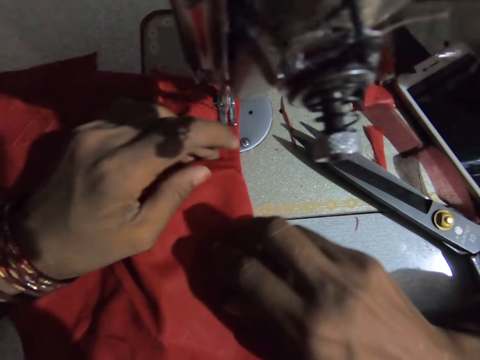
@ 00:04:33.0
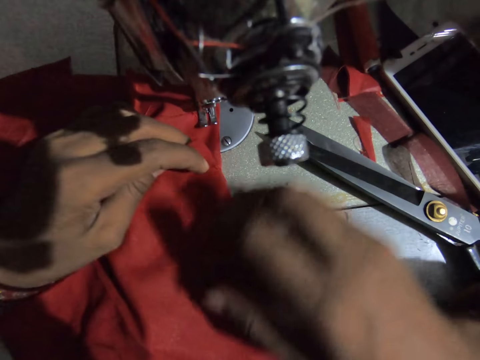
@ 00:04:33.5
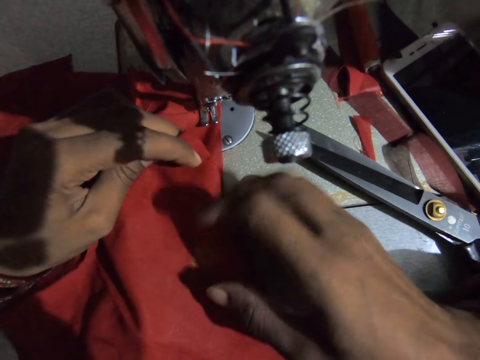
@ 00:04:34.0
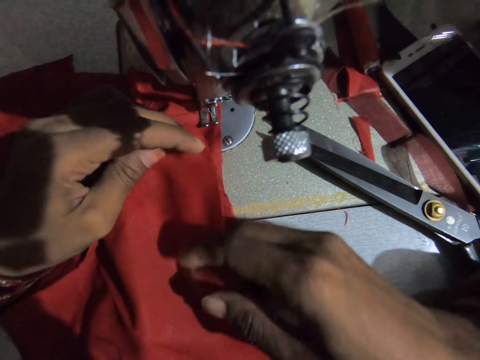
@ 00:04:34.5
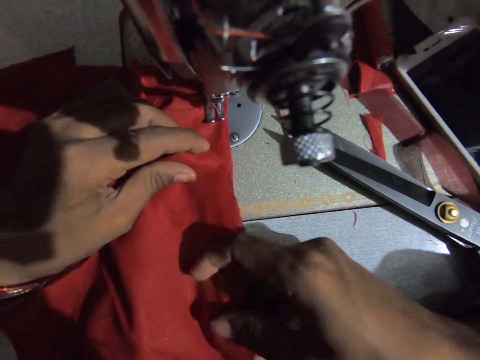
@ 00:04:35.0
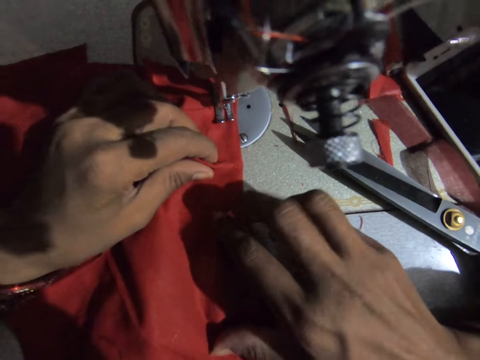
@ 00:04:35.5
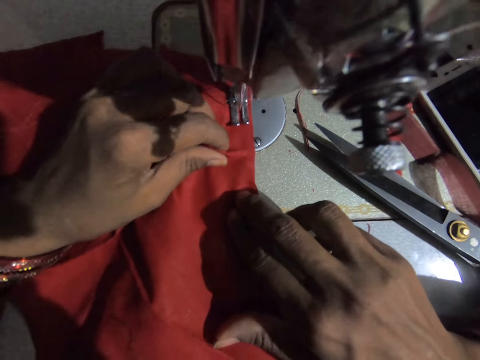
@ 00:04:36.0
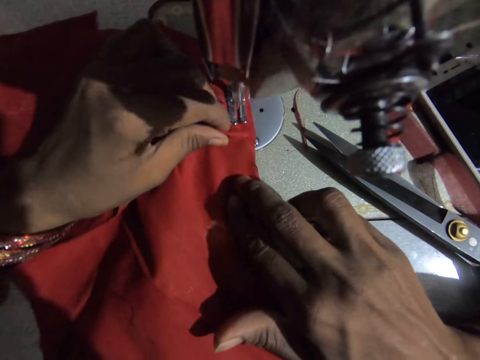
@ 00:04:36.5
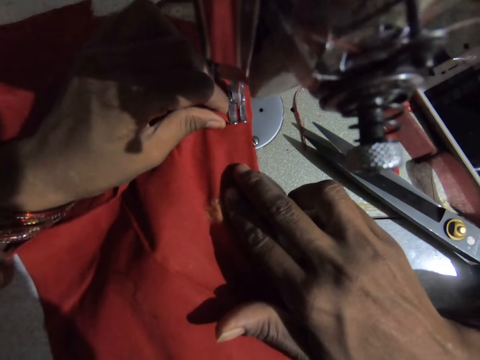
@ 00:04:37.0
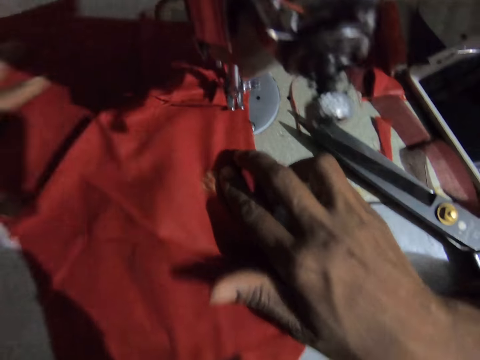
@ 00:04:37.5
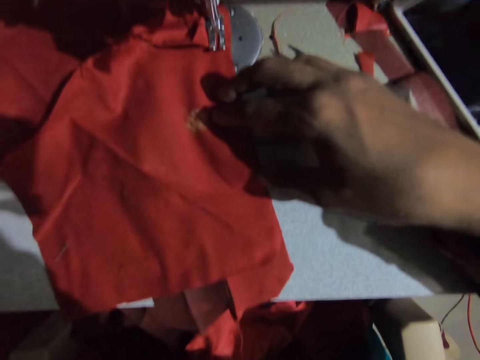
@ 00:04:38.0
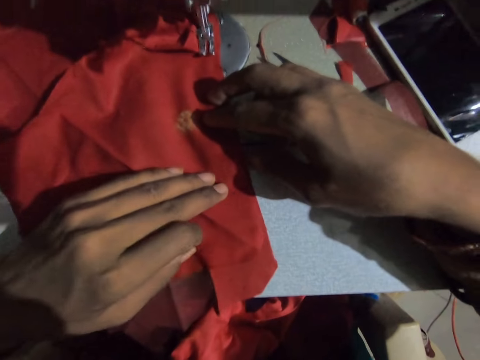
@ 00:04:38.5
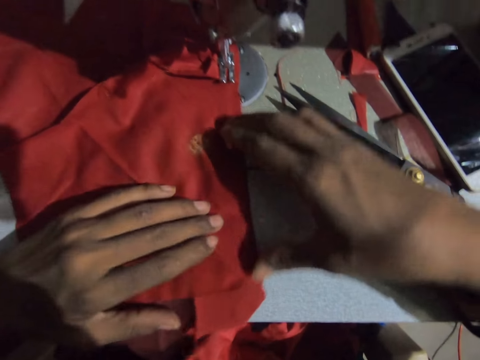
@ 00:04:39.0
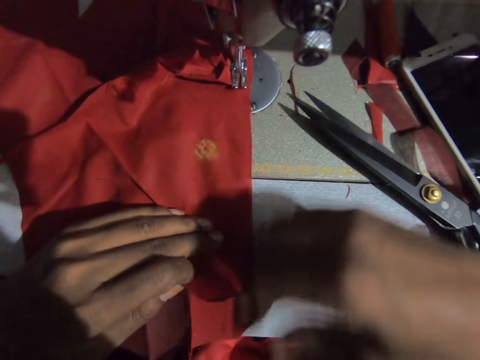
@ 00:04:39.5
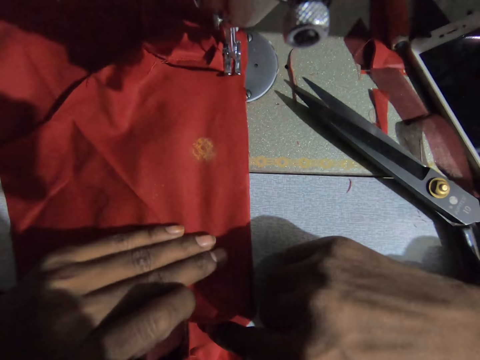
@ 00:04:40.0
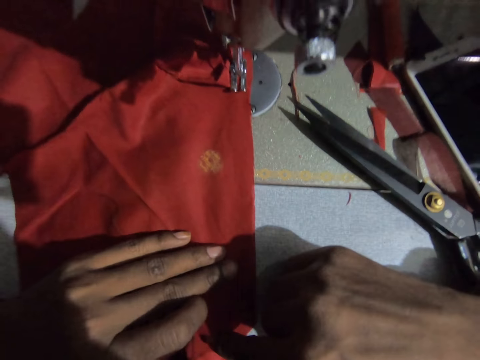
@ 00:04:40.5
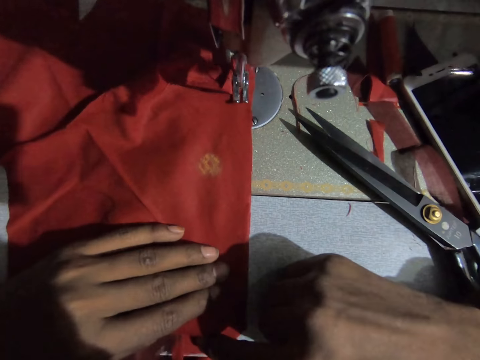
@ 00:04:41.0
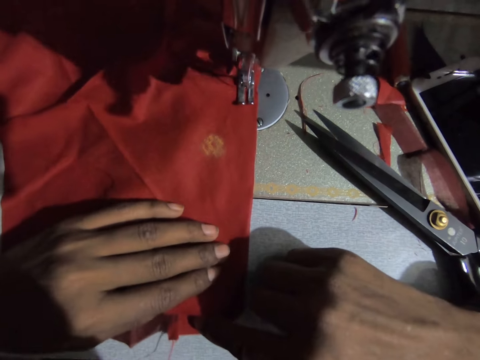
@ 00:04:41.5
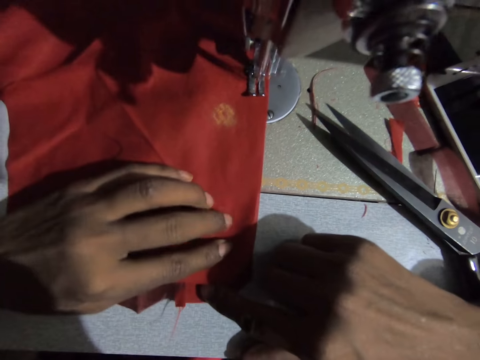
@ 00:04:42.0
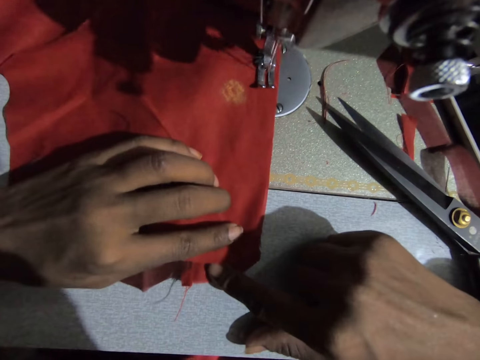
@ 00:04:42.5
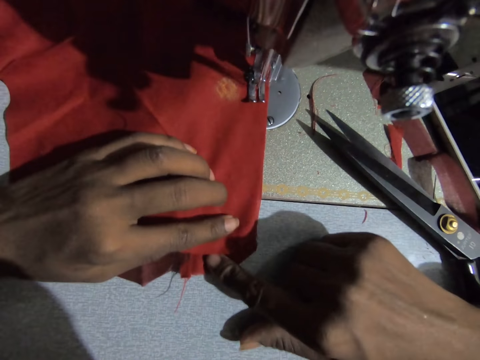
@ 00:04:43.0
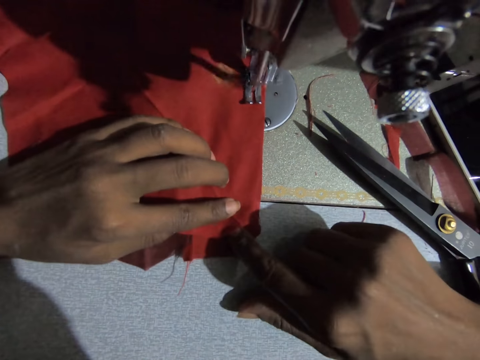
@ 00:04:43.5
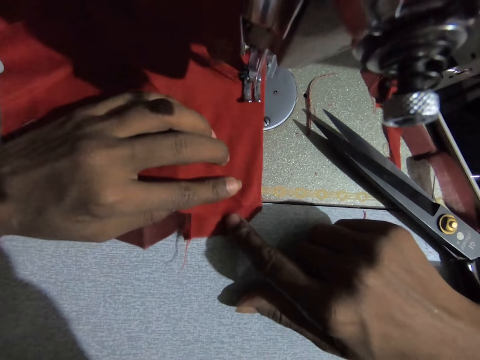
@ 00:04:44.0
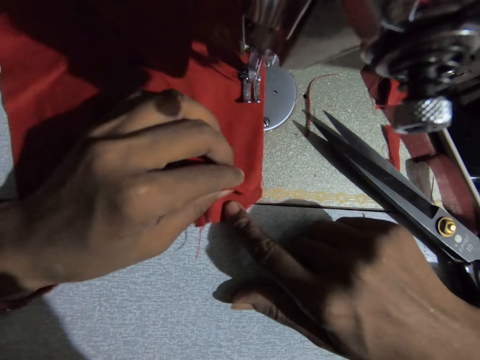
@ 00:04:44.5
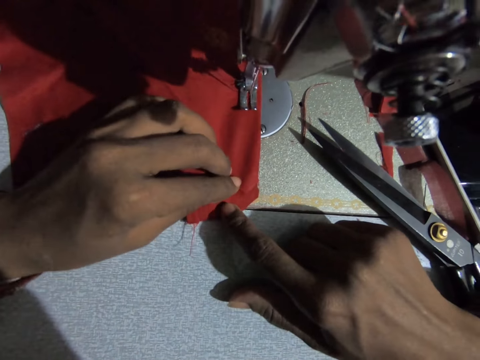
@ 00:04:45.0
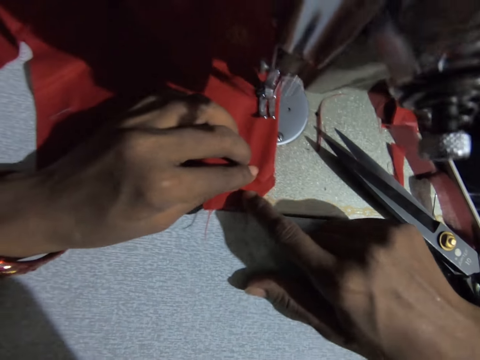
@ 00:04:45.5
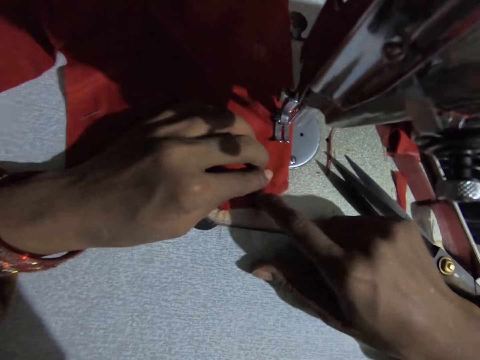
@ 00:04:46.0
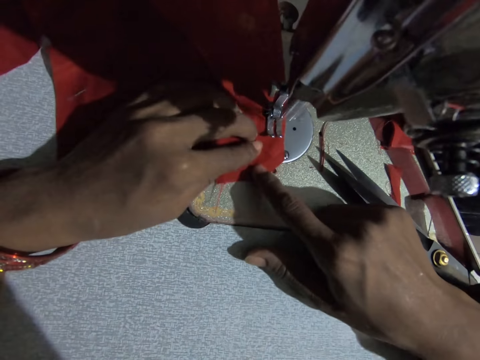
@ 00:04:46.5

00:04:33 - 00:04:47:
The camera wearer readjusts the piece of cloth with both hands. They sew the cloth with the sewing machine.

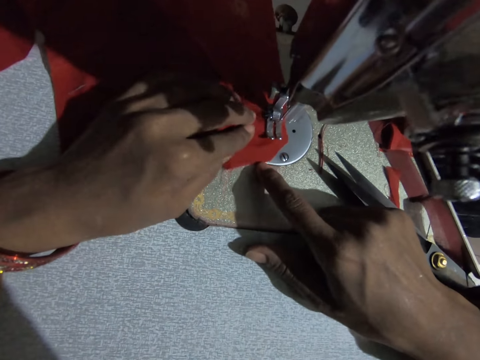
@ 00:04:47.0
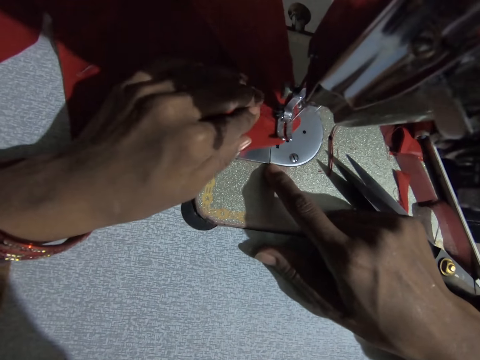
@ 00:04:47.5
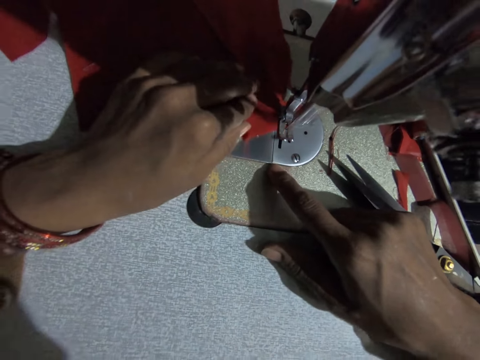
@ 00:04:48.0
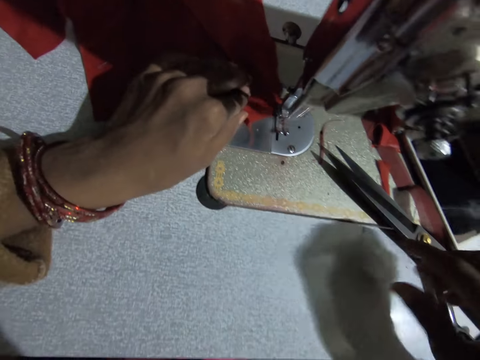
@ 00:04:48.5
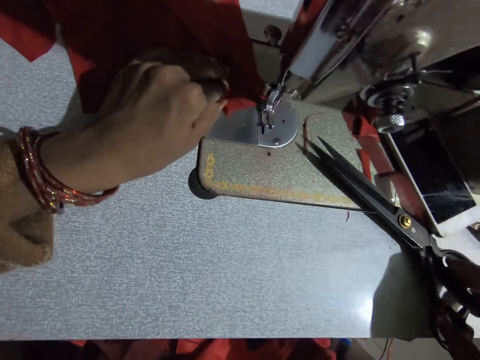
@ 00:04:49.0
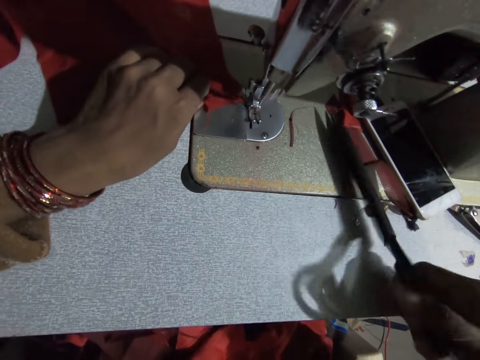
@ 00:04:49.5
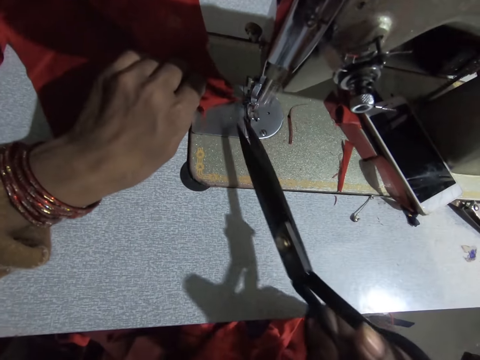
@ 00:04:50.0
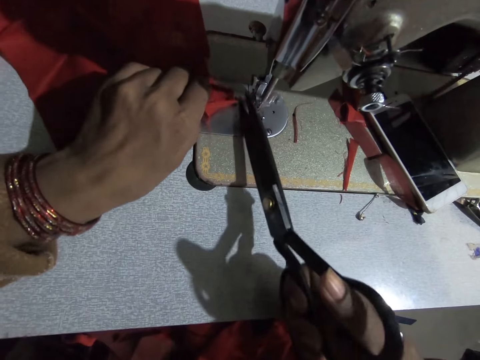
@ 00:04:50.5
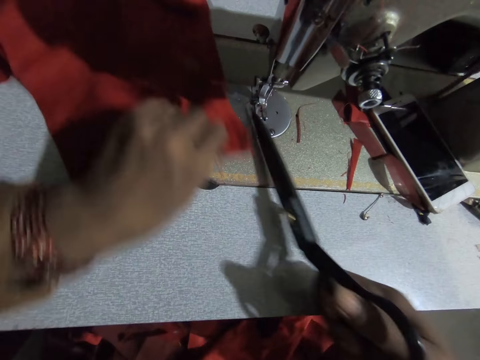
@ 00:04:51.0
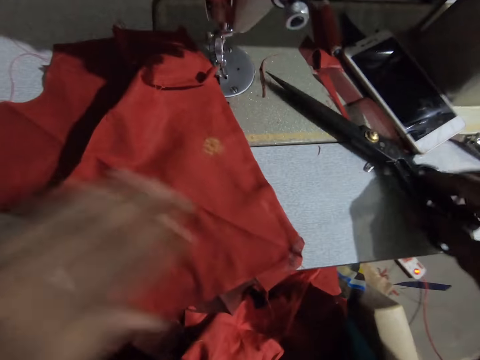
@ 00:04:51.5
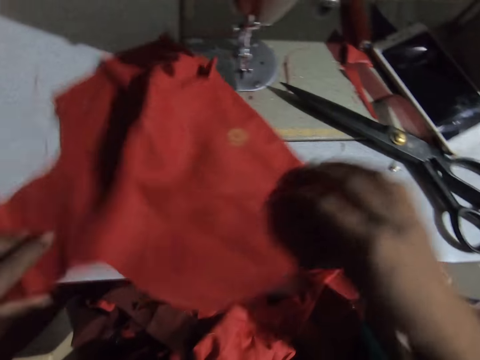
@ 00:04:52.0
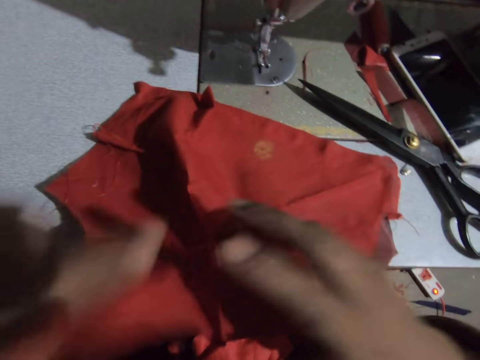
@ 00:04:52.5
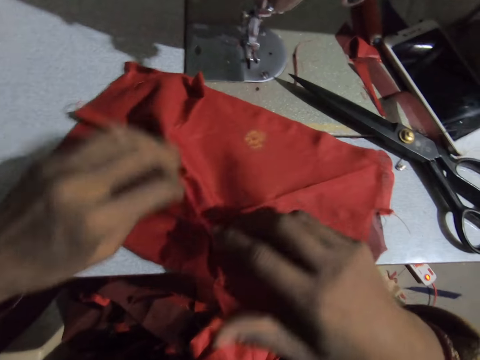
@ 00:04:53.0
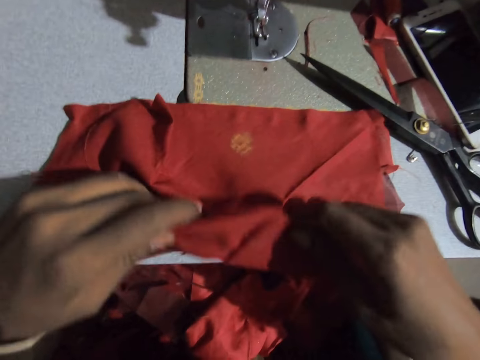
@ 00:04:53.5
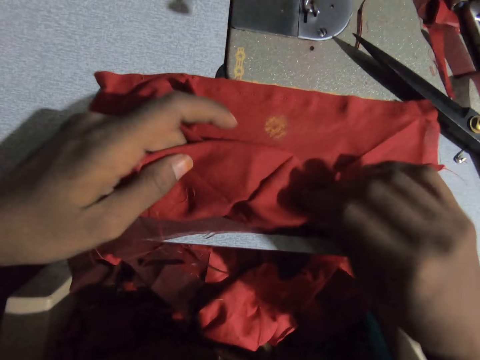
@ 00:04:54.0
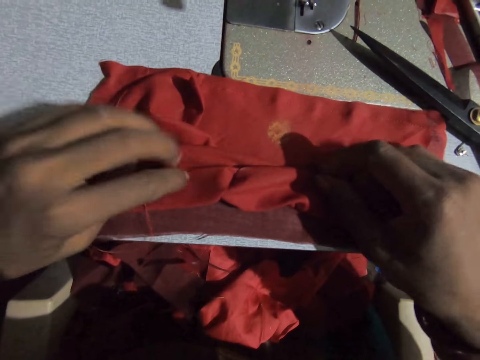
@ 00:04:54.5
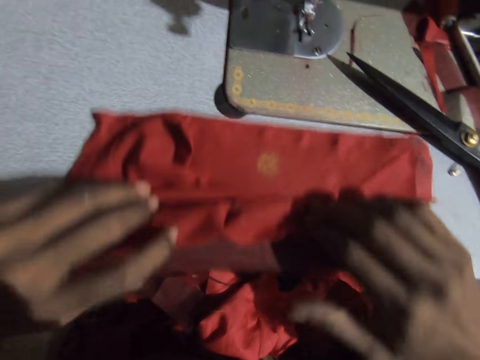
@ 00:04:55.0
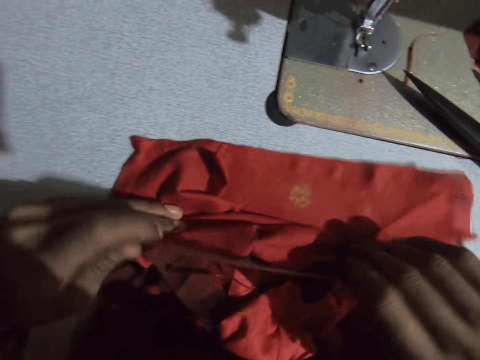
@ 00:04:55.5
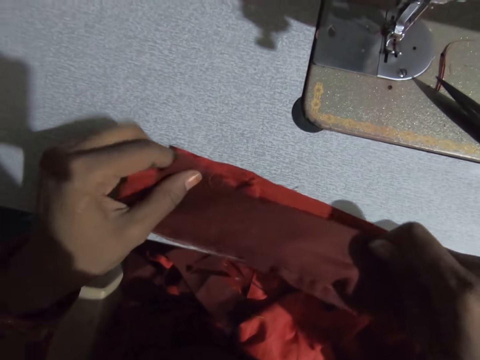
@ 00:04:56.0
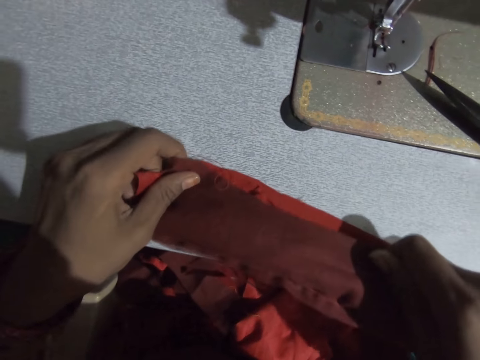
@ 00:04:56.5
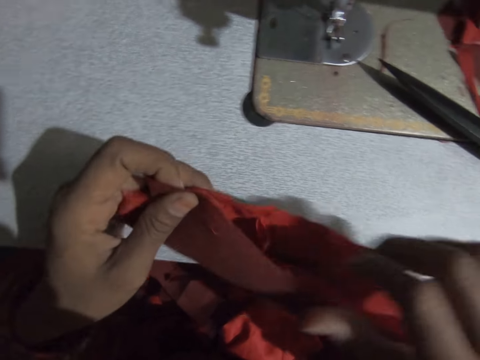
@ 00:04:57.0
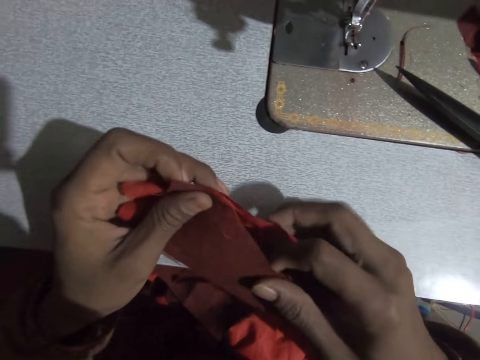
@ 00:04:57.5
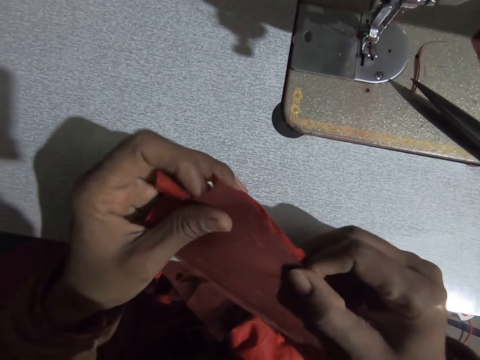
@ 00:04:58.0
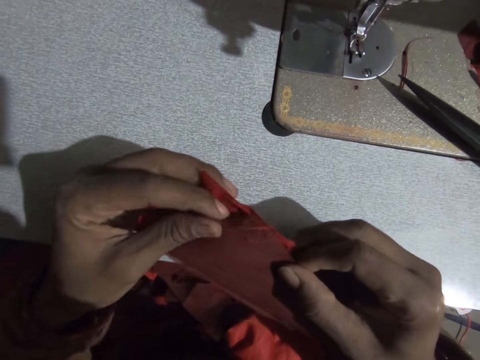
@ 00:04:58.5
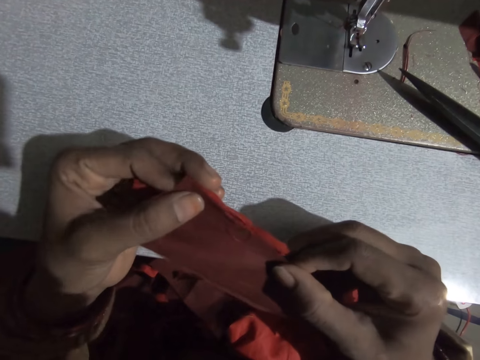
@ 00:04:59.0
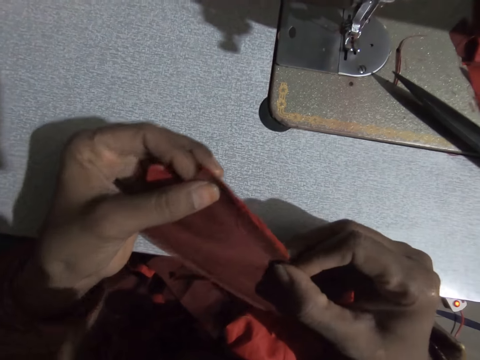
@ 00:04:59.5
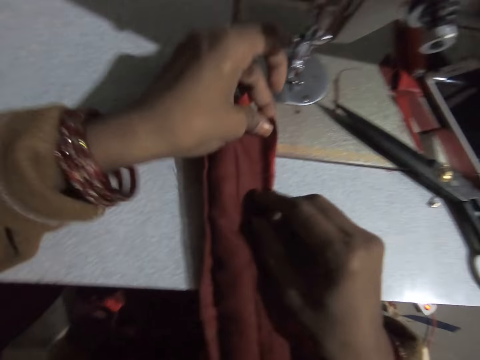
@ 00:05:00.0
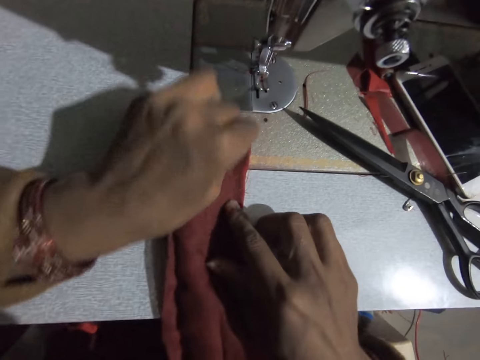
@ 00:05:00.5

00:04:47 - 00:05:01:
The camera wearer picks up the scissors on the sewing machine. They cut thread from the sewing machine and cloth. They move a fabric. They drop the scissors on the sewing machine. They move the fabric. They fold the cloths on the sewing machine.
